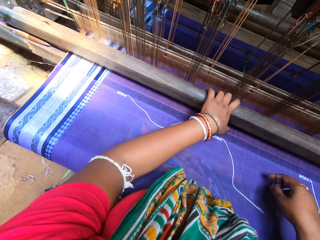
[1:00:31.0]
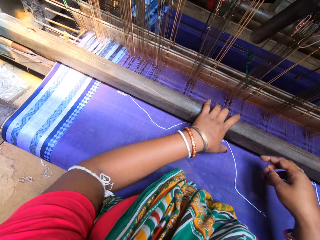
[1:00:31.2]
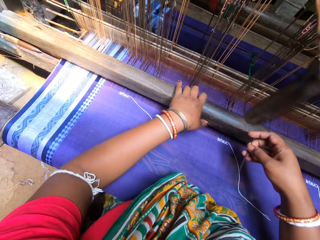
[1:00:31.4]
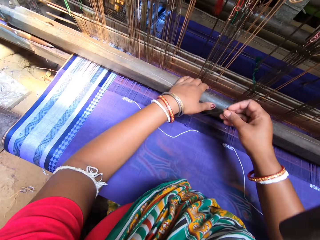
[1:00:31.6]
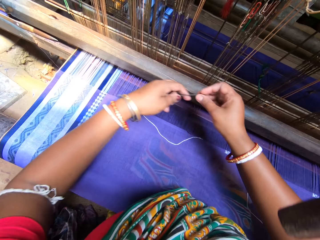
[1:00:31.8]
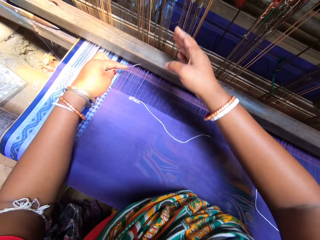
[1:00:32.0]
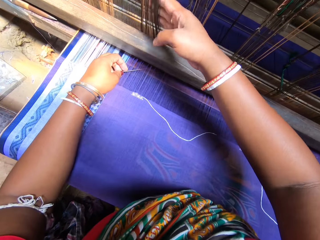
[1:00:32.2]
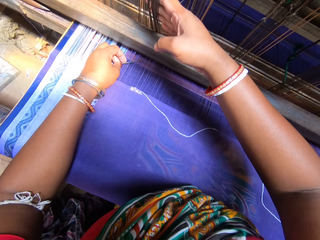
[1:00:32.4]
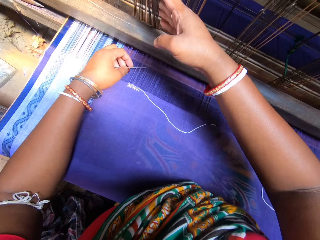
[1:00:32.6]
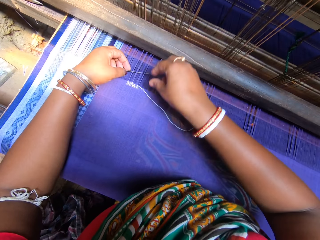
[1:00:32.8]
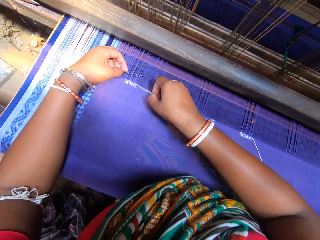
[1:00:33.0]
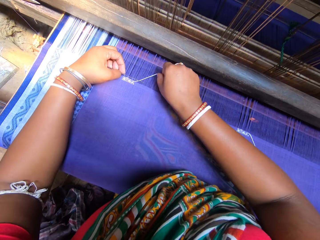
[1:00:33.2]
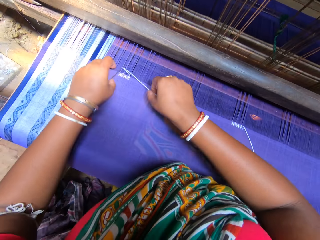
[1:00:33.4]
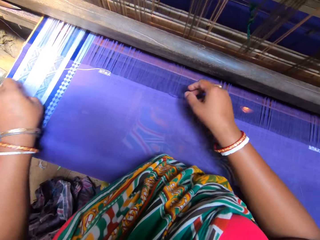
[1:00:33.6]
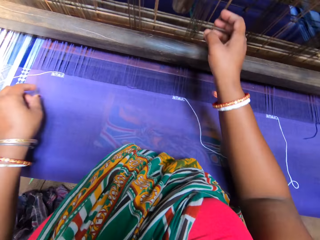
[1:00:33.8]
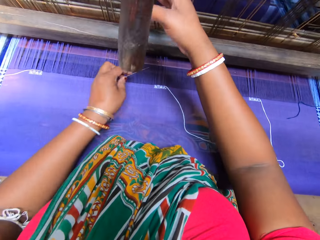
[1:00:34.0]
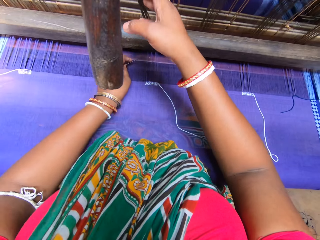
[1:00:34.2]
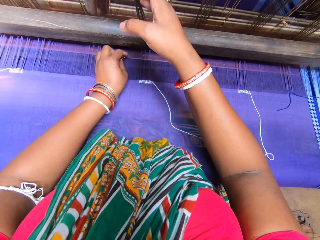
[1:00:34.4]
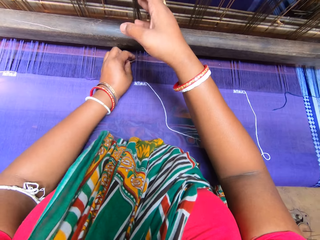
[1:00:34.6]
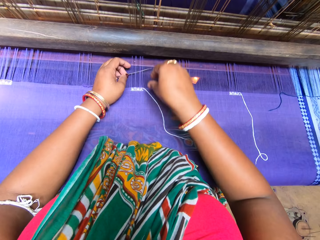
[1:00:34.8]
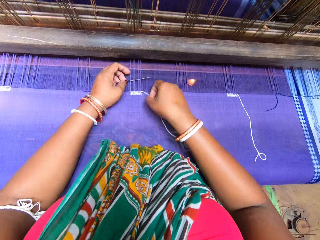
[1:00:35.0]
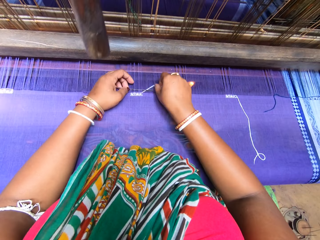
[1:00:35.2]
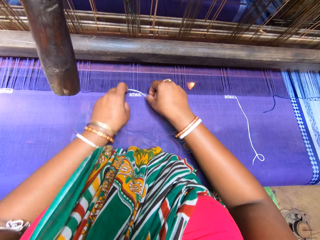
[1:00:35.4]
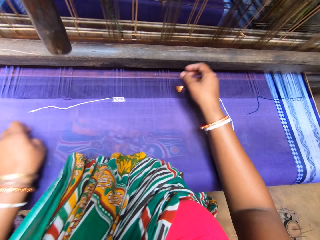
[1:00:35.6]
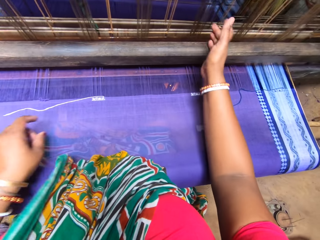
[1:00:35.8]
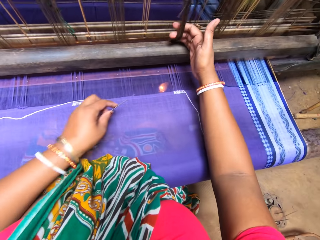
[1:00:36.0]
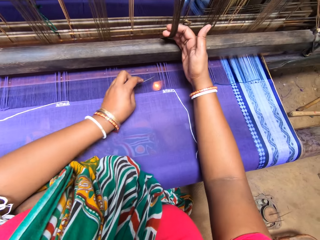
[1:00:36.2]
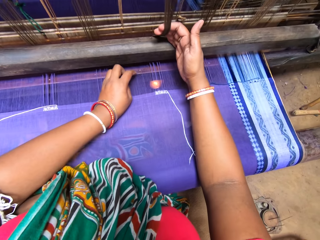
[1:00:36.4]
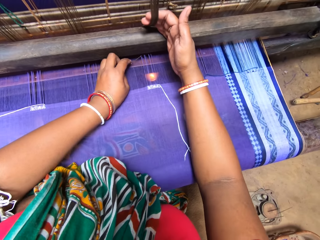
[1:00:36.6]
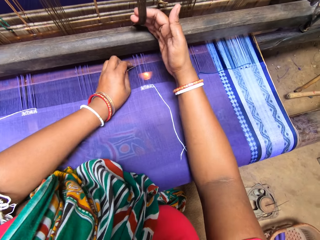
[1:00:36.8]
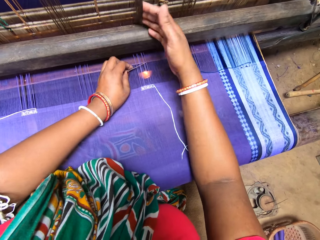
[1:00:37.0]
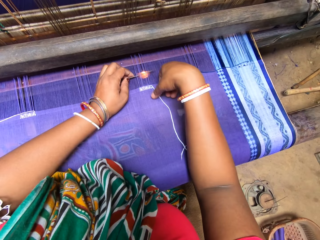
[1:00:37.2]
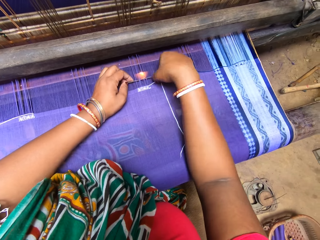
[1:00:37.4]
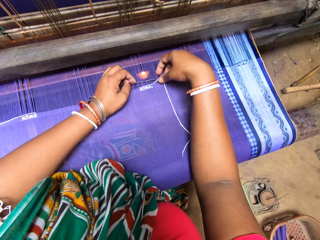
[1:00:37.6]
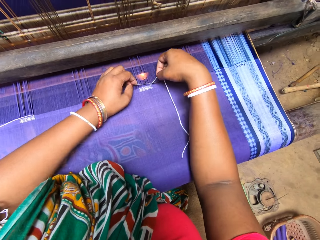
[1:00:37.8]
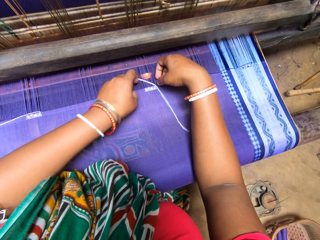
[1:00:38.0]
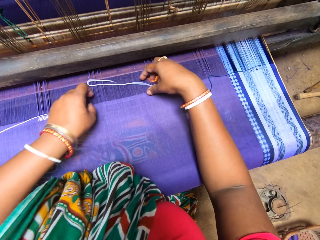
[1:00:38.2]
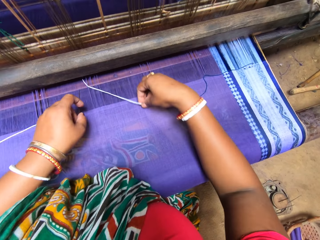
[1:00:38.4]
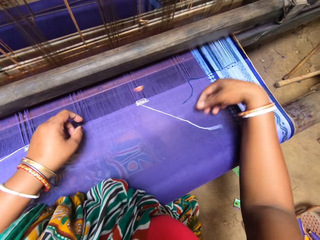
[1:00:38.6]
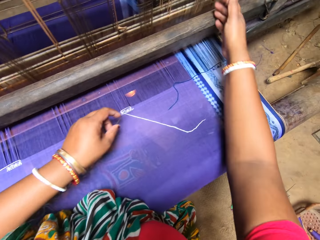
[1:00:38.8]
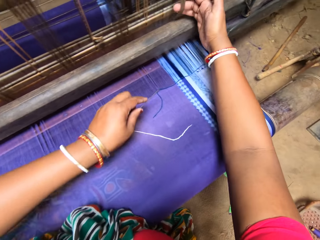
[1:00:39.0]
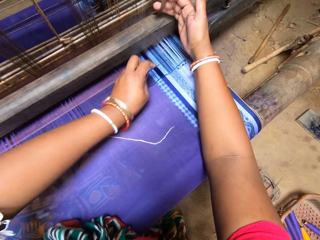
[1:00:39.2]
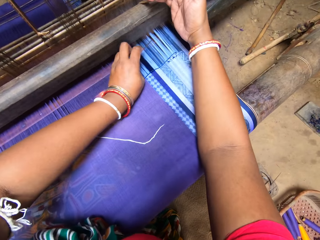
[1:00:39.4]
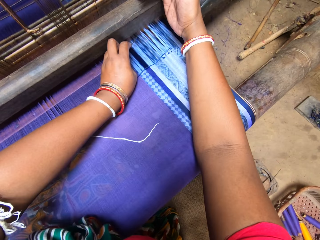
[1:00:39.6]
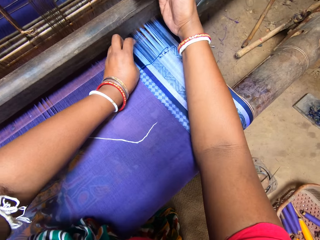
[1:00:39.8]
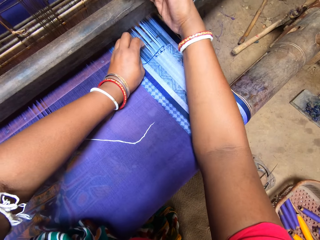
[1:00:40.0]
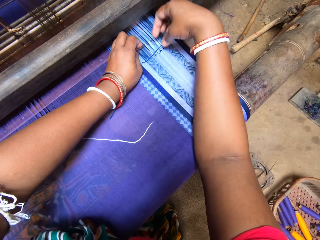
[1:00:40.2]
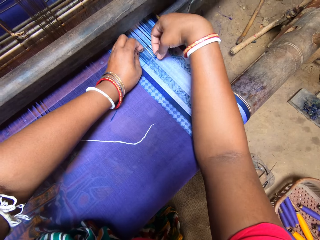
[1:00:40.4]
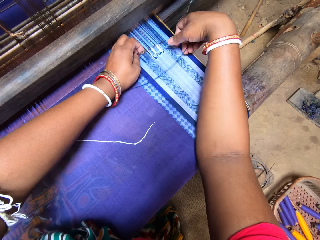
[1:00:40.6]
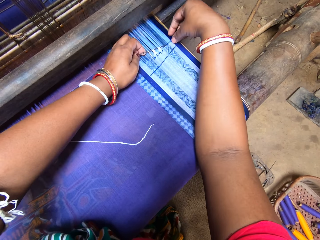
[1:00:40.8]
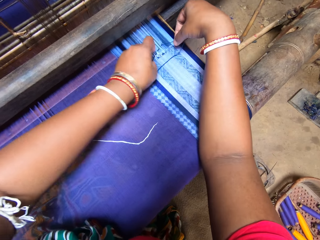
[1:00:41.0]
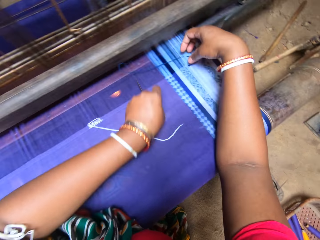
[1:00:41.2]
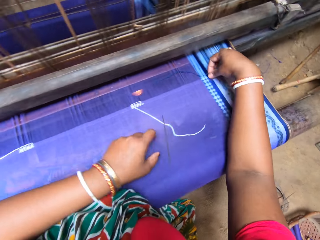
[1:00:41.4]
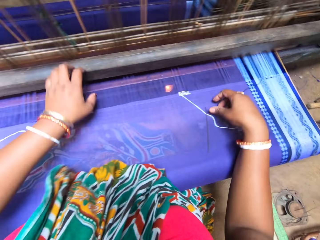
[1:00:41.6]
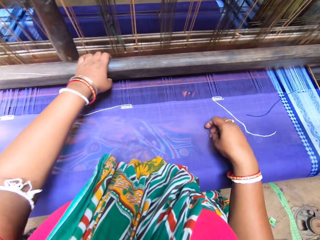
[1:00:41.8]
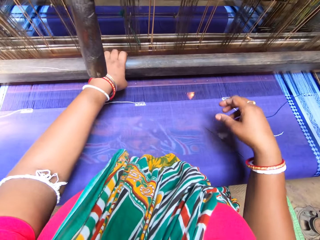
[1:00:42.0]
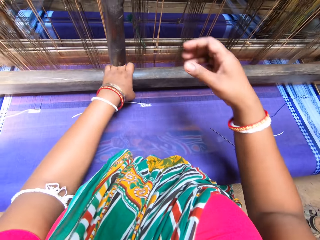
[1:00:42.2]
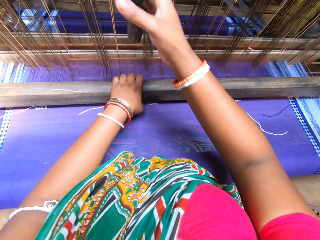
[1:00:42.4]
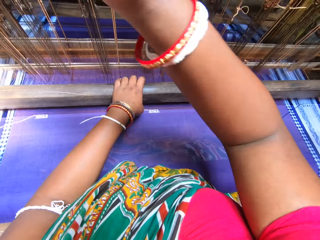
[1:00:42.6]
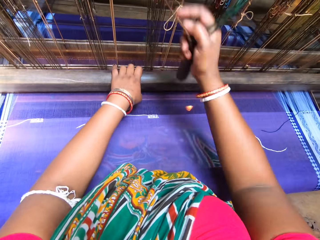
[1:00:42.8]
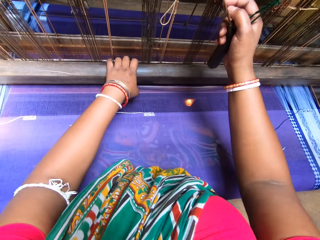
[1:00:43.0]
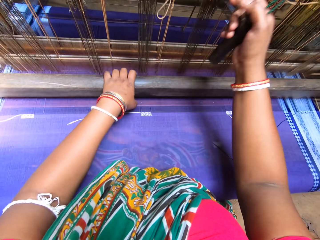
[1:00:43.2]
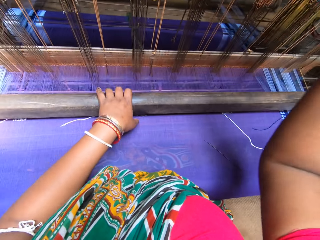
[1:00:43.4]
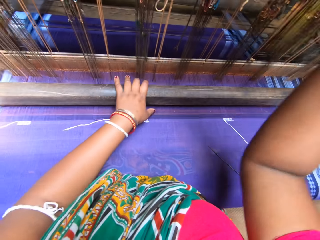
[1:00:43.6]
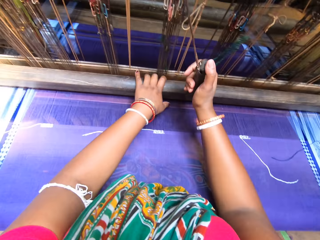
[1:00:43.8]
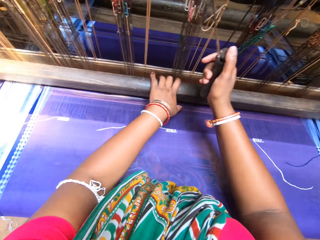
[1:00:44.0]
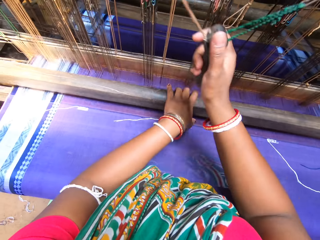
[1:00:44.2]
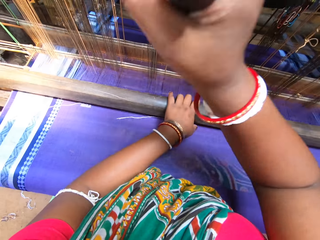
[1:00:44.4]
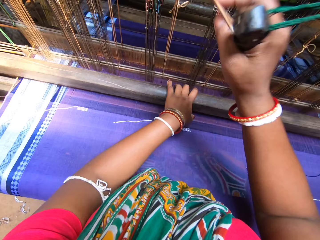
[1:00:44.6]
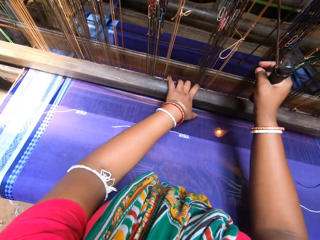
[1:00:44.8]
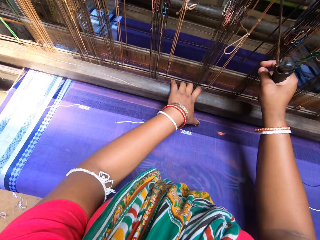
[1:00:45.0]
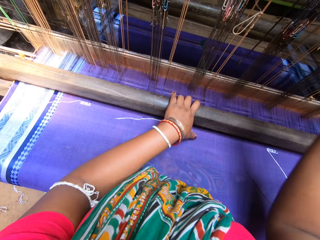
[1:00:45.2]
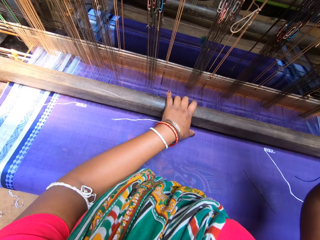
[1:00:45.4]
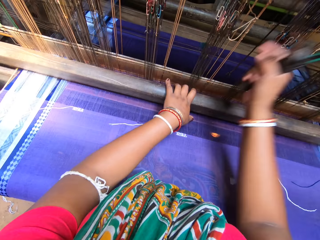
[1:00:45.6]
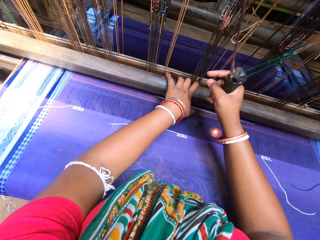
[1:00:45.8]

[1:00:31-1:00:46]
The camera wearer picks the needle from the mat with her right hand. She passes the needle from her right hand to her left hand. She sorts the threads with the needle while holding the machine rope with the other hand. She twists the threads on the mat in the mat weaving machine with the needle in her left hand. She puts the needle in the knitting thread. She sorts the threads with the needle while holding the machine rope with the other hand. She puts the needle in the knitting thread. She sorts the threads with the needle while holding the machine rope with the other hand. She puts the needle in the knitting thread. She sorts the threads with the needle while holding the machine rope with the other hand. She does it again. She drops the needle on the mat with her left hand. She operates the mat weaving machine with both hands. She knits the clothing pulling and pushing parts of the knitting machine.

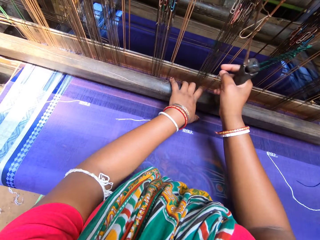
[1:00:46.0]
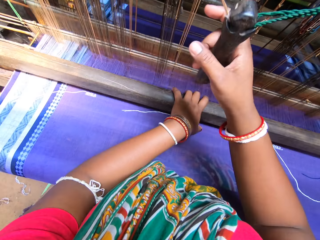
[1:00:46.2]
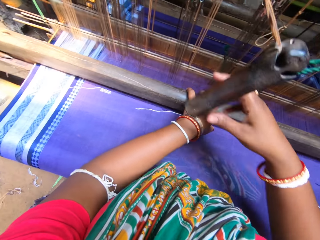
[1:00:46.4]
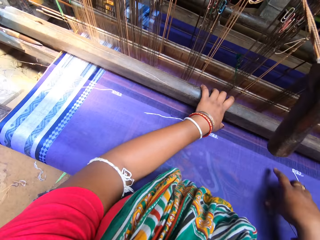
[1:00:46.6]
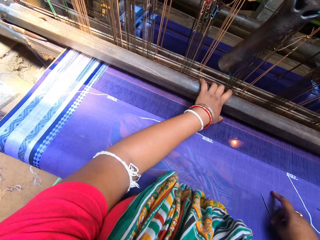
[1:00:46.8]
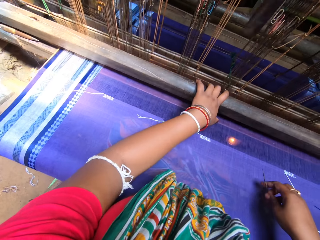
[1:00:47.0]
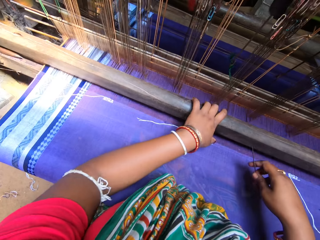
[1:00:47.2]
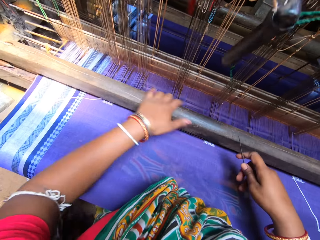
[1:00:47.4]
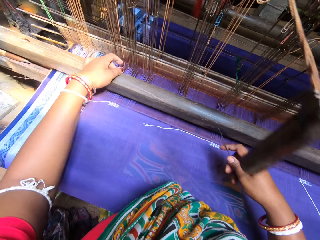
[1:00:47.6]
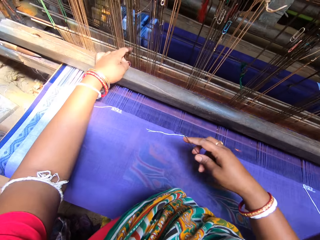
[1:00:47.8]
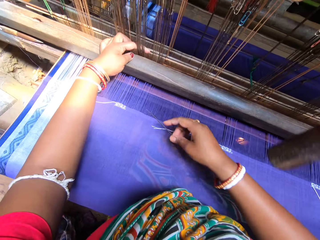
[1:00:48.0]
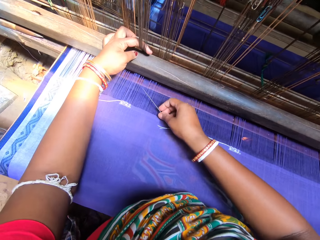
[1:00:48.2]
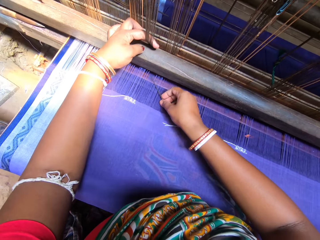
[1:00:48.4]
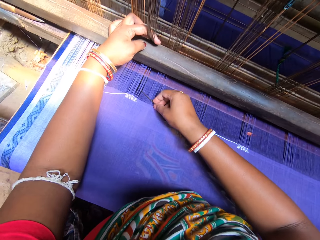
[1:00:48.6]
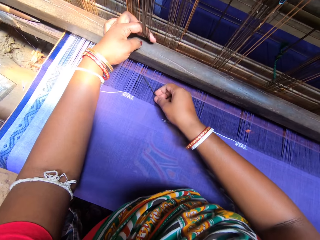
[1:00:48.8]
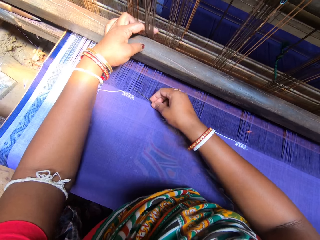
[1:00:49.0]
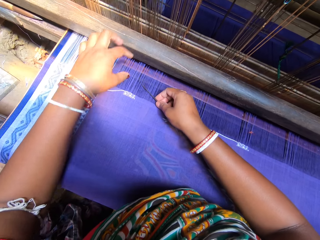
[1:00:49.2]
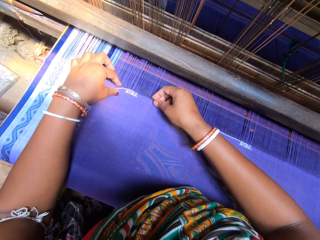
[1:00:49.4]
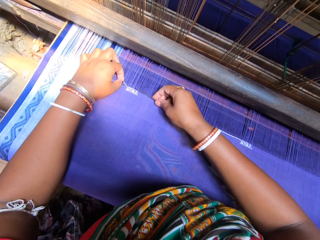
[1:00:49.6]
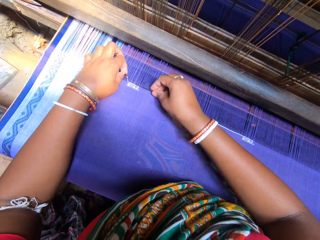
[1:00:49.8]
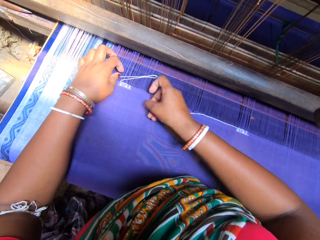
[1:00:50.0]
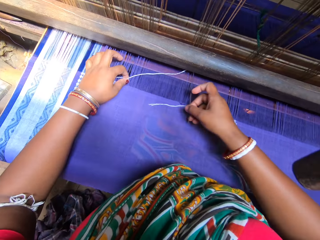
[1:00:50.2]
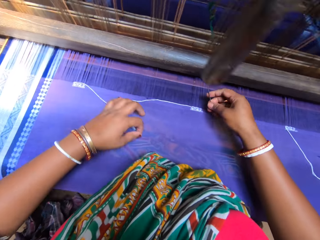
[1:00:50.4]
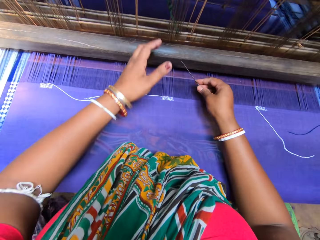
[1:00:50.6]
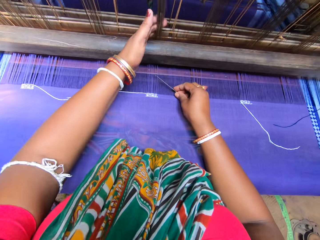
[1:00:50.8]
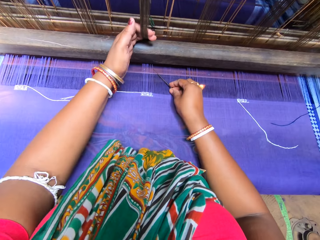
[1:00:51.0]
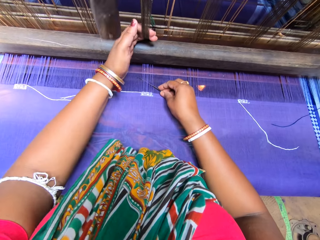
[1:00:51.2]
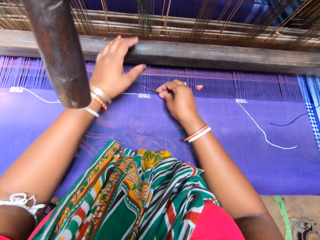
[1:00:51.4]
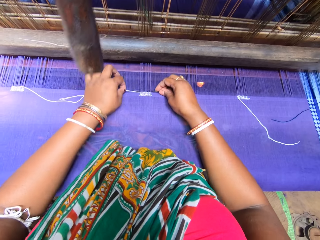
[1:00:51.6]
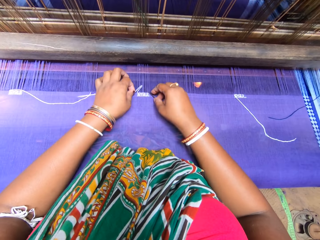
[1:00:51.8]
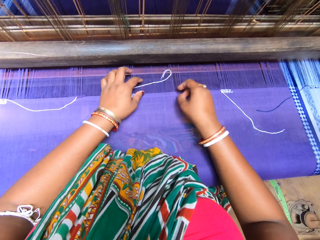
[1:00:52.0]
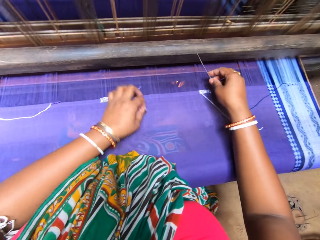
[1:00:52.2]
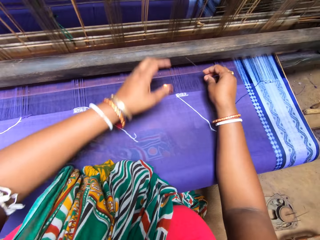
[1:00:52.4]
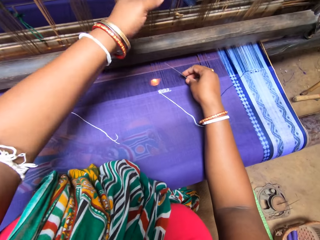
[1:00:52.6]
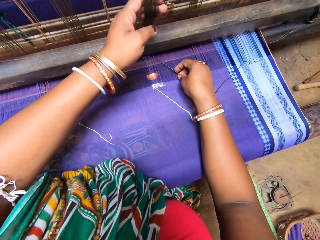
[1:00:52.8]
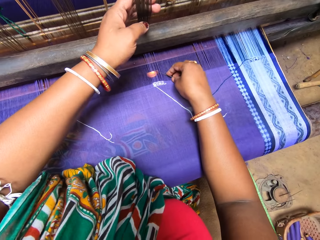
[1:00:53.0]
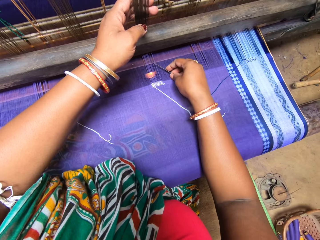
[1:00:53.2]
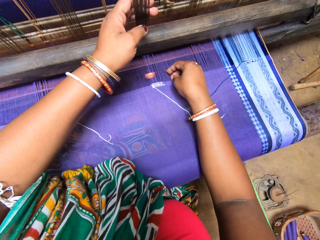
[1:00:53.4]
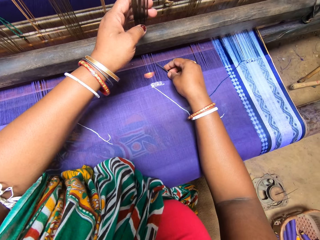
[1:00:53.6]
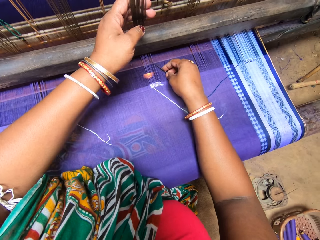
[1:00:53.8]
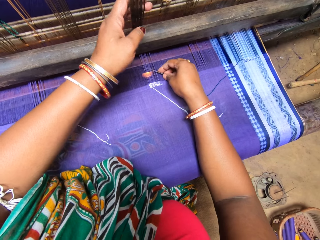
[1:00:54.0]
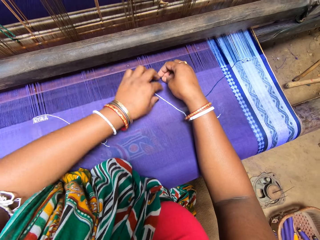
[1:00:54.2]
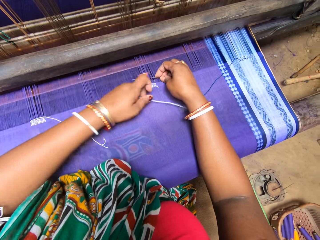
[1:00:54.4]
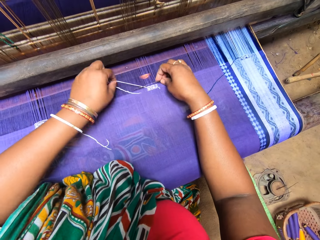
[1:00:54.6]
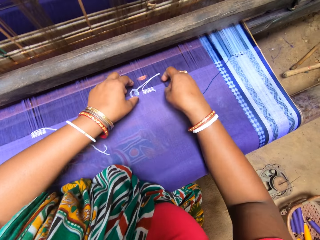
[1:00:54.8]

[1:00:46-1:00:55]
The camera wearer leaves the pulling part of the knitting machine. She picks up the needle from the mat with her right hand. She sorts the threads with the needle while holding the machine rope with the other hand. She twists the threads on the mat in the mat weaving machine with the needle in her left hand. She puts the needle in the knitting thread. She sorts the threads with the needle while holding the machine rope with the other hand. She puts the needle in the knitting thread. She sorts the threads with the needle while holding the machine rope with the other hand.
